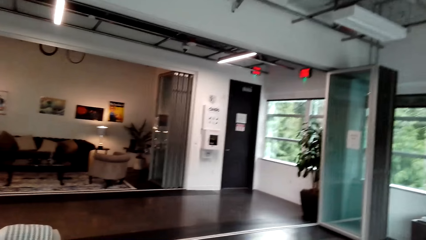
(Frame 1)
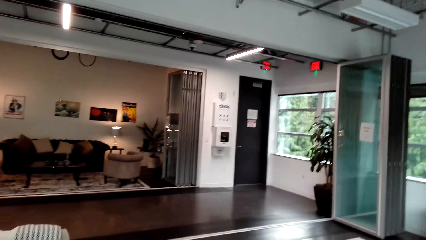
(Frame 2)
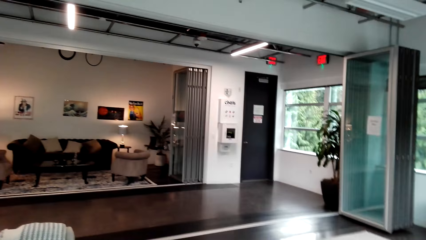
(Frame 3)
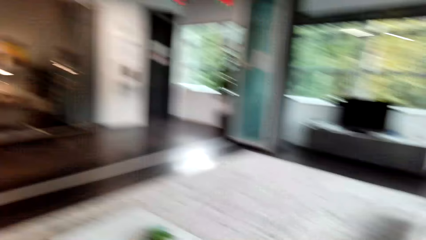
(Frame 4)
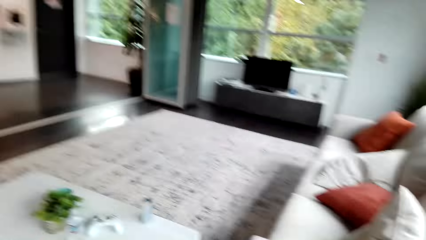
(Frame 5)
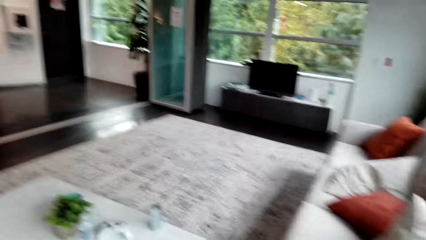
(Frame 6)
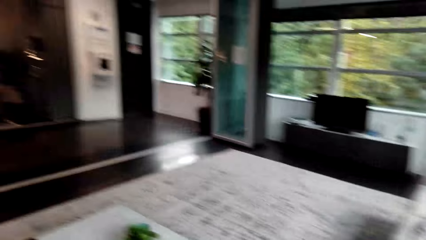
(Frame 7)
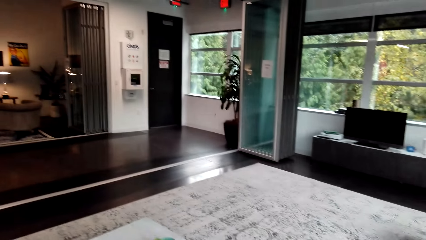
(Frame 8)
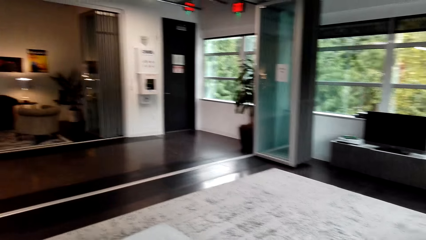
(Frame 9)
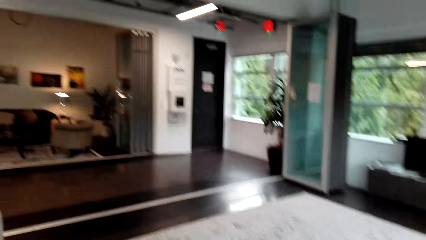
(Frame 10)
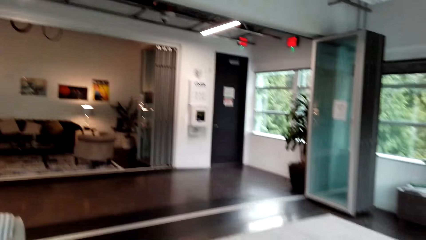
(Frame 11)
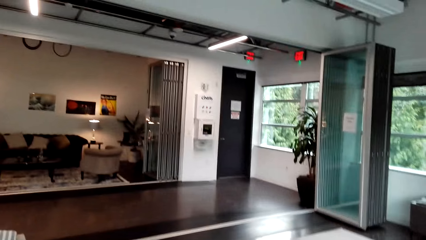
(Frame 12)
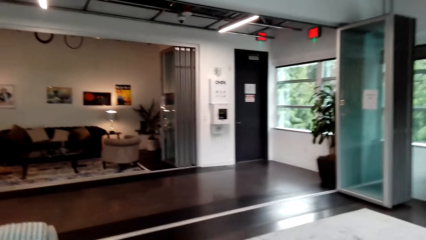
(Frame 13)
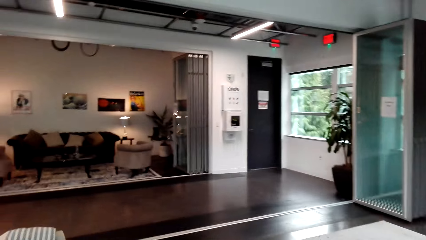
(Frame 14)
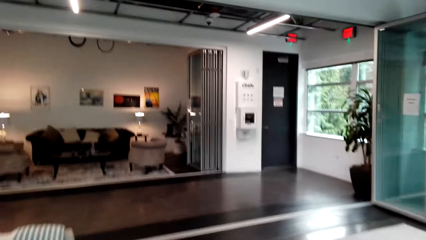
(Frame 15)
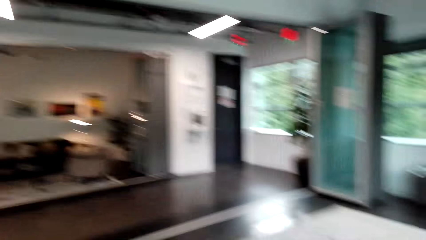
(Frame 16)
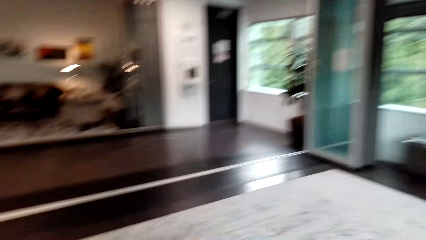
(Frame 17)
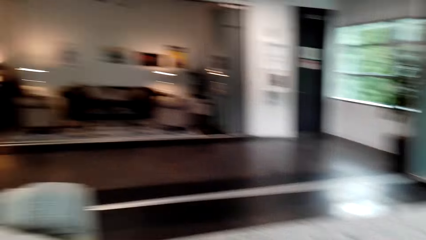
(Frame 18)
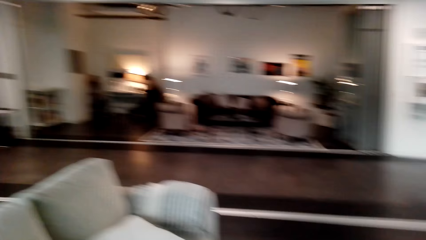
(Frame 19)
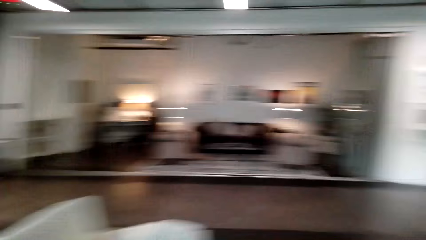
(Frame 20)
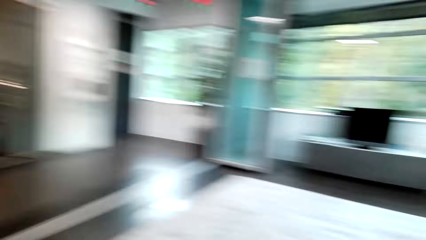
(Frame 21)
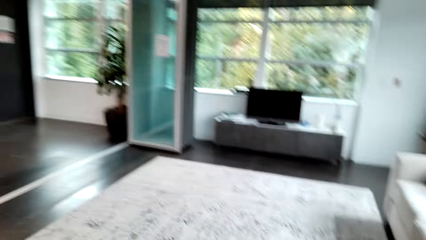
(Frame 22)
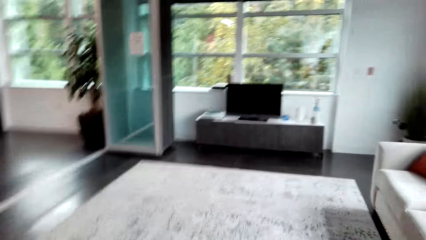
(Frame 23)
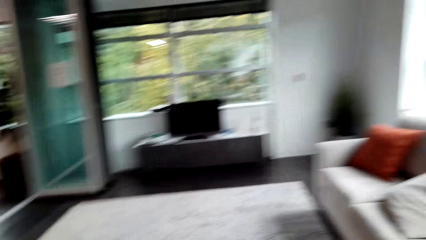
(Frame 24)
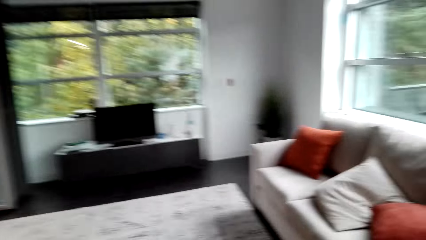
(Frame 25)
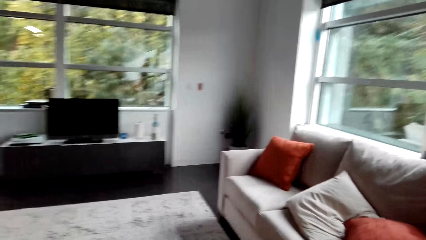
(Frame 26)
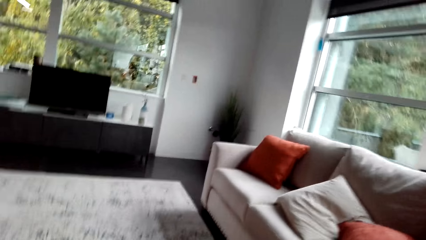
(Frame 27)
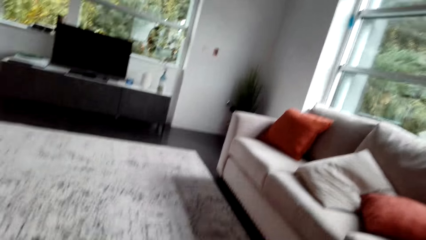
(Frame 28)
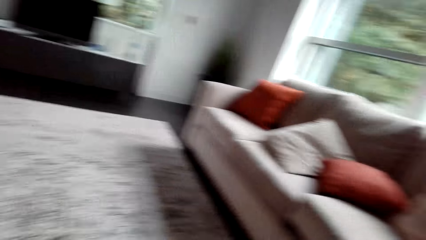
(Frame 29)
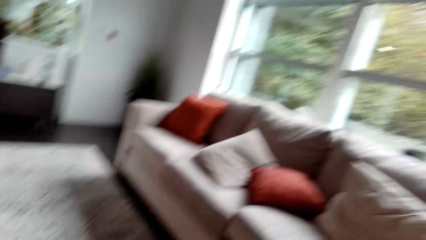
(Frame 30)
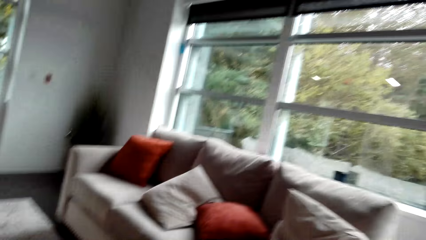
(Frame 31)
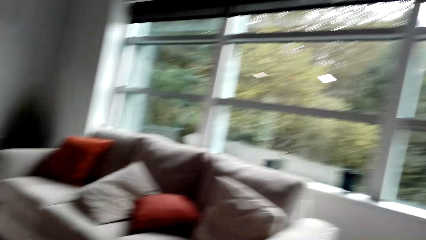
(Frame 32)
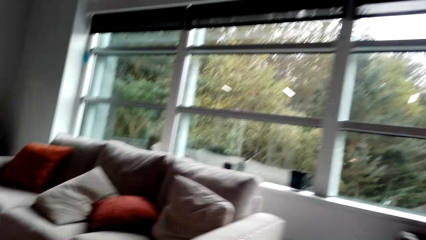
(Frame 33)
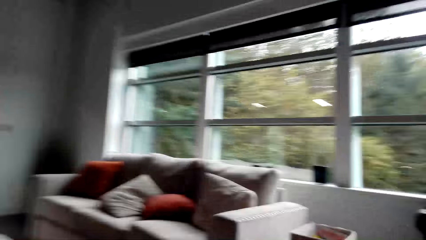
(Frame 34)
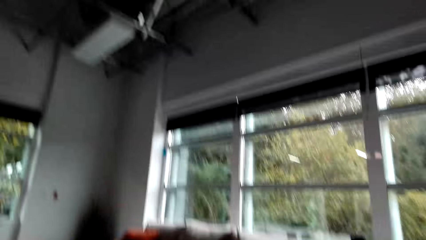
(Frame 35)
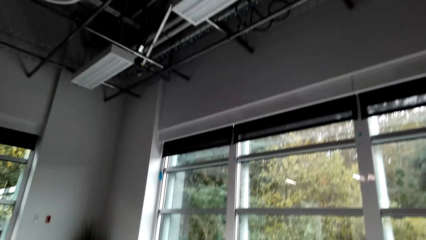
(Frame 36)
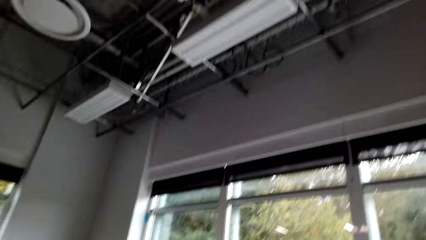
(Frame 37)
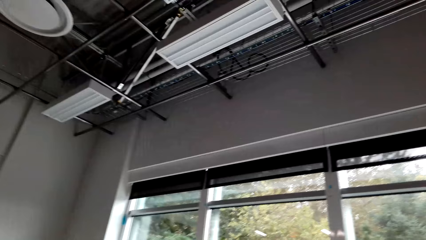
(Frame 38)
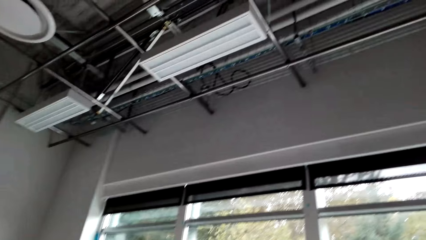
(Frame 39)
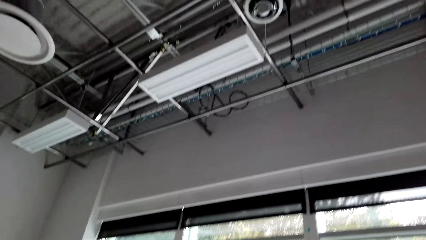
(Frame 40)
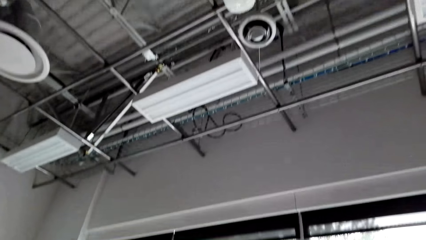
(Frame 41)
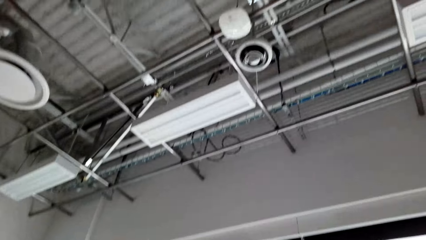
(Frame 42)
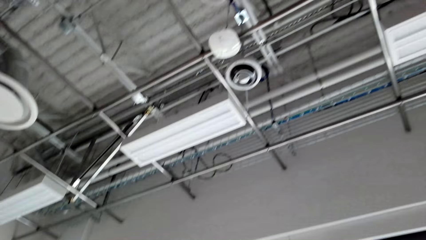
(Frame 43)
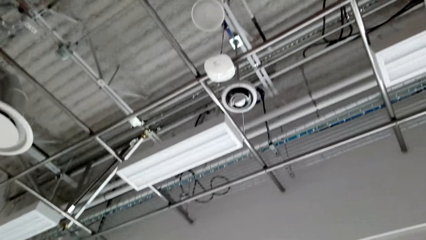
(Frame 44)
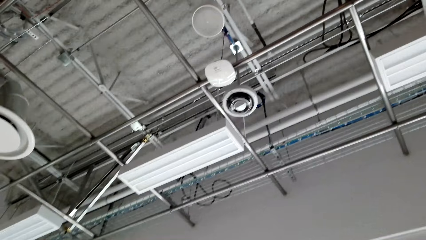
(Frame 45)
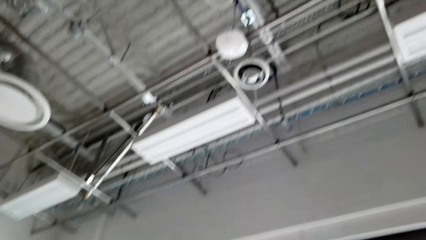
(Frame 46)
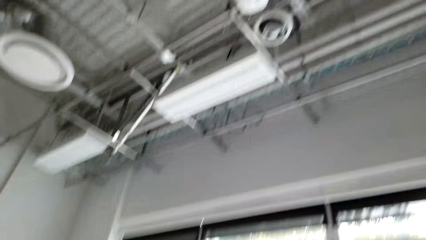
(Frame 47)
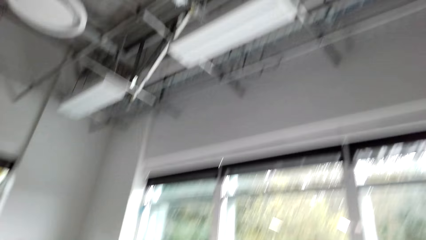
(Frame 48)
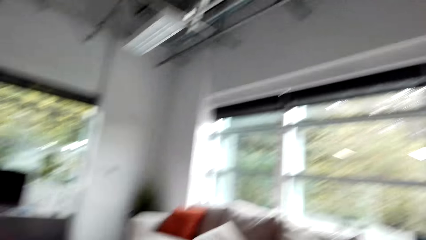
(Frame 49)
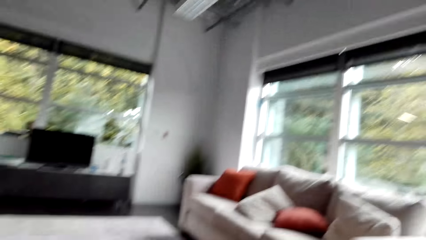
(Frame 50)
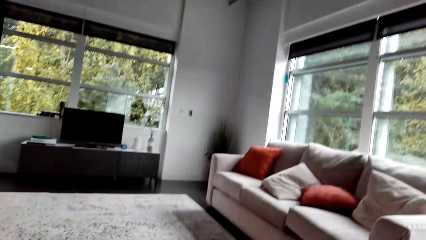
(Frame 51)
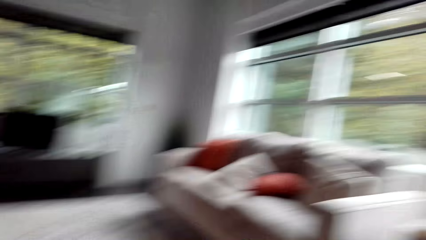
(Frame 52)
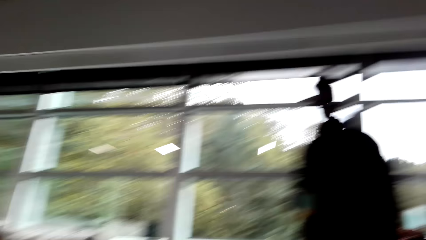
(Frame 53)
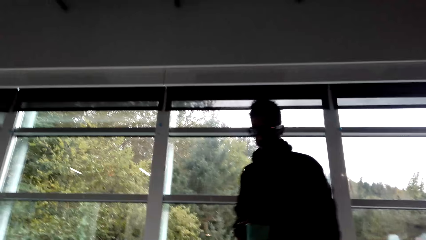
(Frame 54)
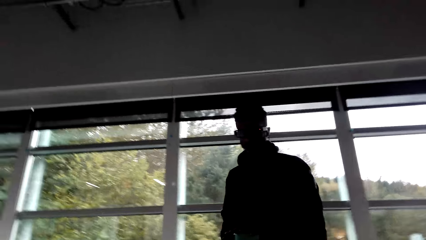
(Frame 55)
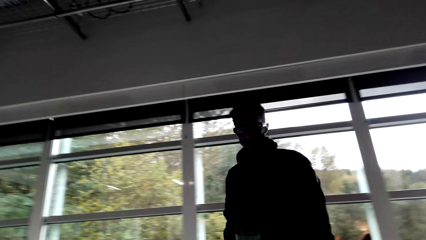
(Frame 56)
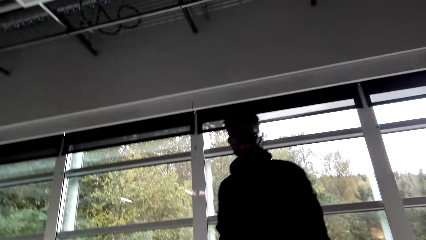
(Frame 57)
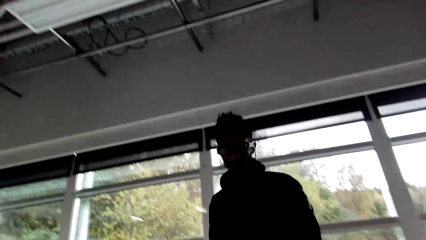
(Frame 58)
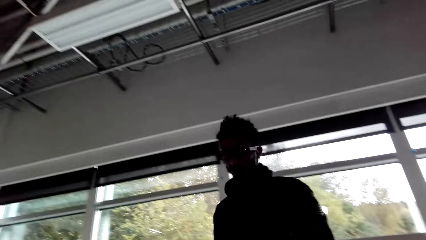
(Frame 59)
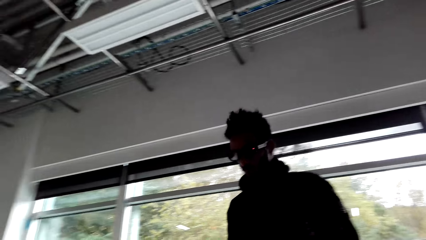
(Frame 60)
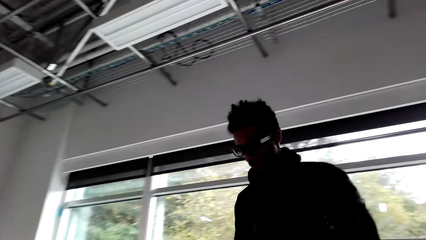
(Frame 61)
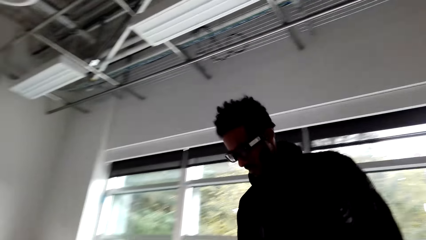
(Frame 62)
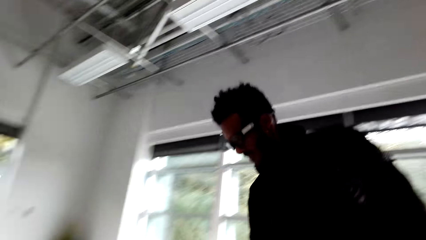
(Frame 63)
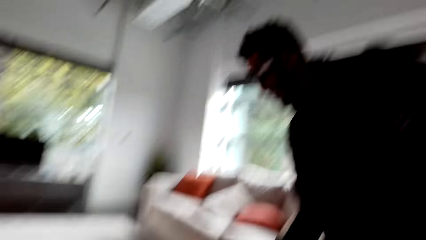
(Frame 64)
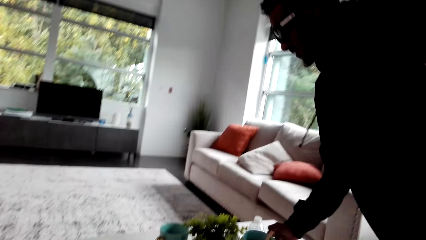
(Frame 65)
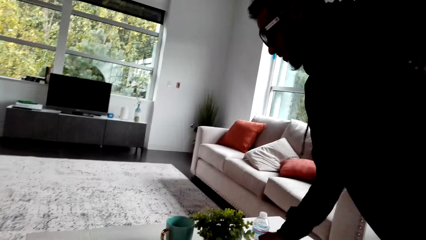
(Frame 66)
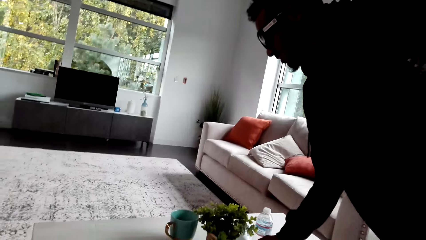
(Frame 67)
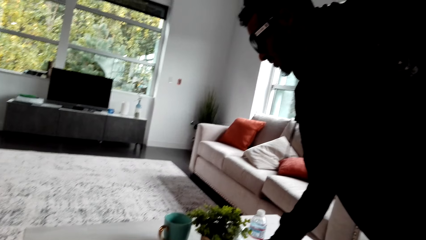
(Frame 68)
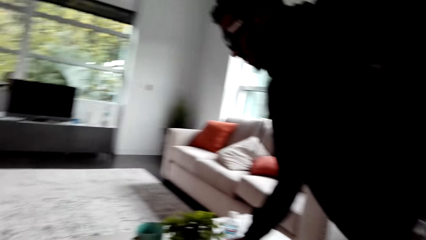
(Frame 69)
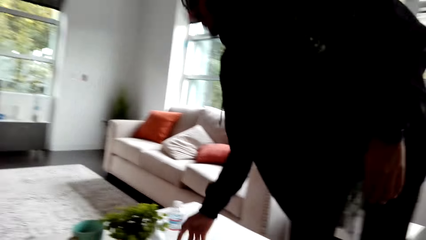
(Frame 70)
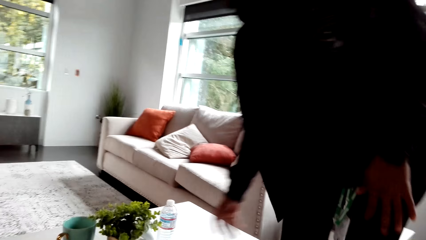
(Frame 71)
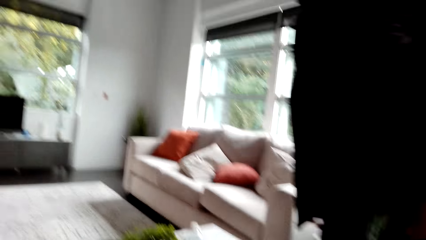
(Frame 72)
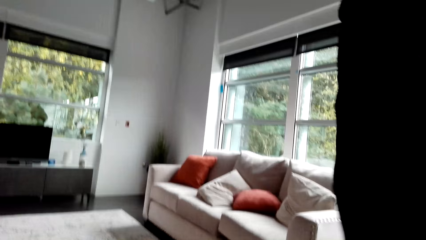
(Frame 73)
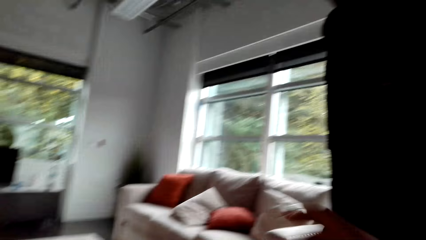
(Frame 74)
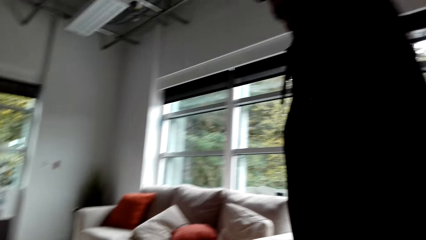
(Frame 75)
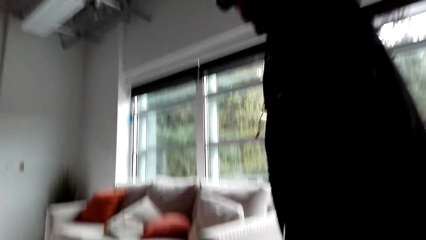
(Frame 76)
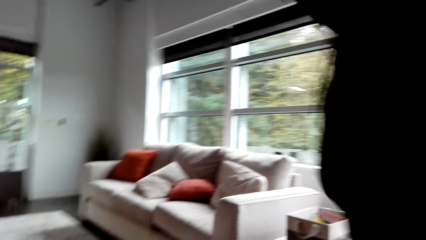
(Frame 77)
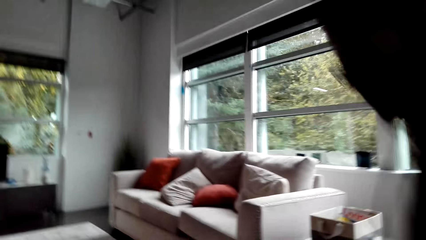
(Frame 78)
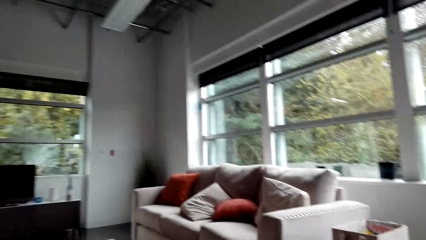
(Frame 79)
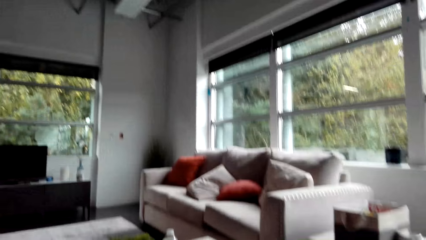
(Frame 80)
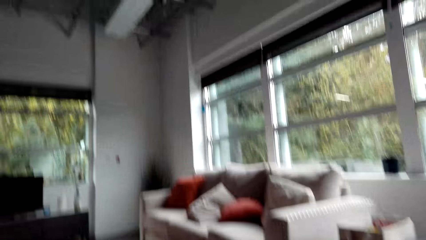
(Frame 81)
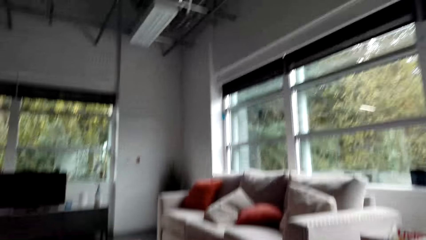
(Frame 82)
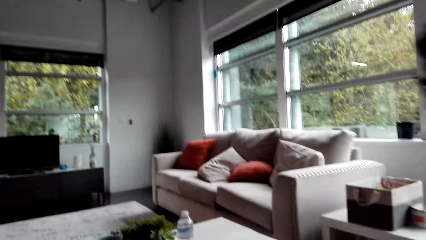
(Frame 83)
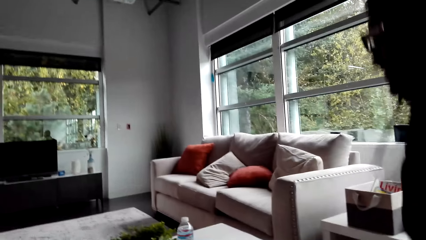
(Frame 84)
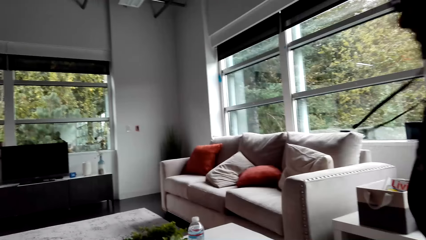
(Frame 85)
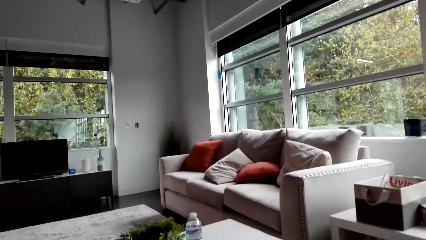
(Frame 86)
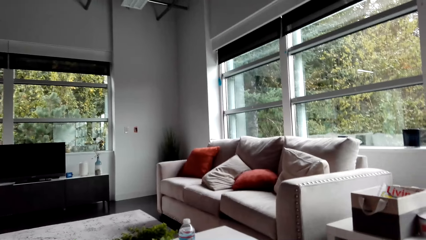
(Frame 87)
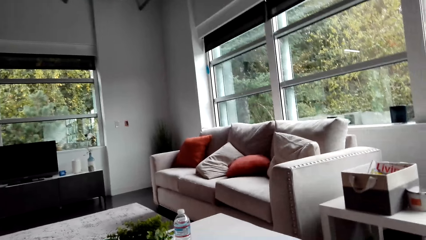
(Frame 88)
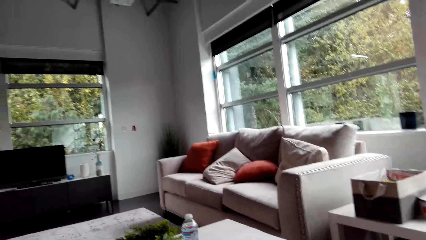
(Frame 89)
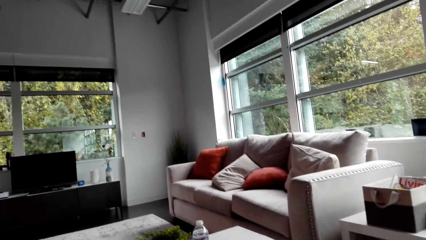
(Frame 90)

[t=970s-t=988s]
The camera wearer walks around the room. They sit on the couch. They look at the ceiling. They look at a person. The person walks around, places a cup on a table, and sits on the couch.
